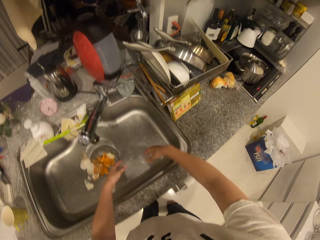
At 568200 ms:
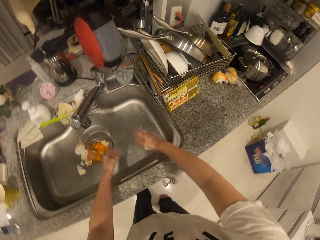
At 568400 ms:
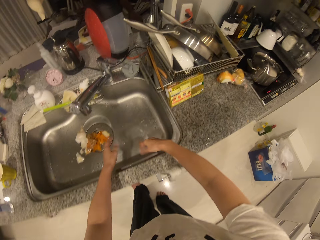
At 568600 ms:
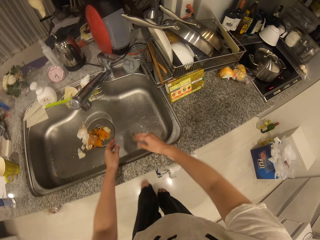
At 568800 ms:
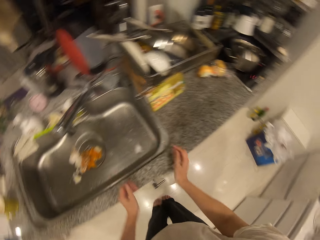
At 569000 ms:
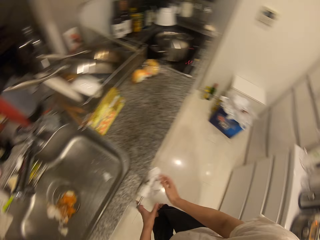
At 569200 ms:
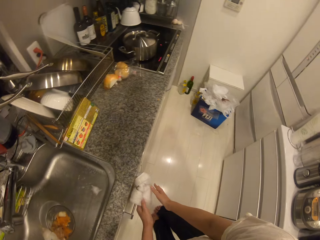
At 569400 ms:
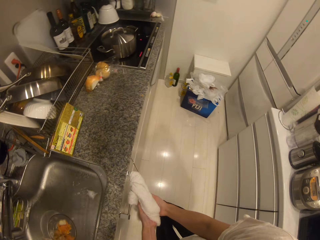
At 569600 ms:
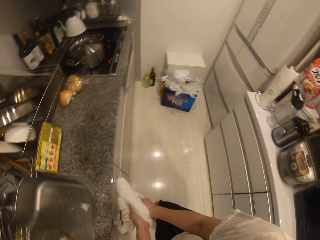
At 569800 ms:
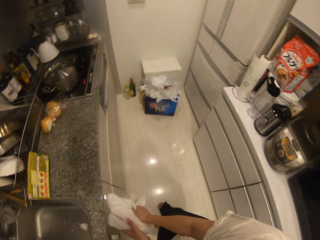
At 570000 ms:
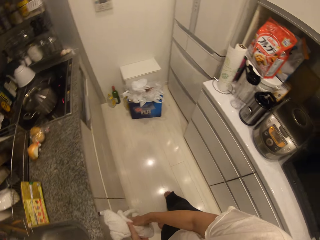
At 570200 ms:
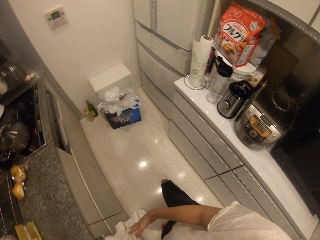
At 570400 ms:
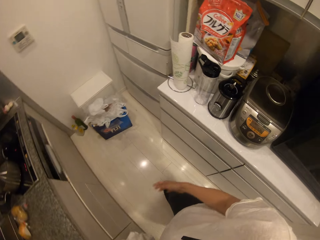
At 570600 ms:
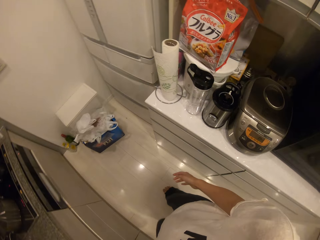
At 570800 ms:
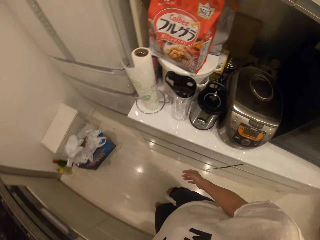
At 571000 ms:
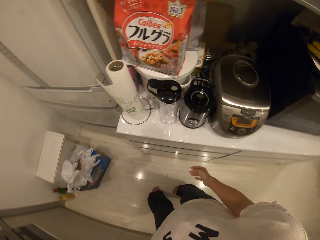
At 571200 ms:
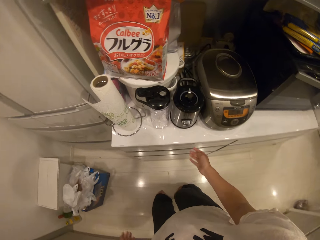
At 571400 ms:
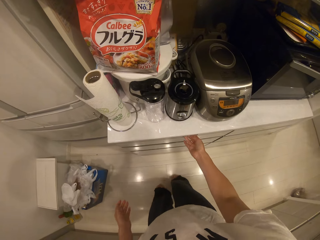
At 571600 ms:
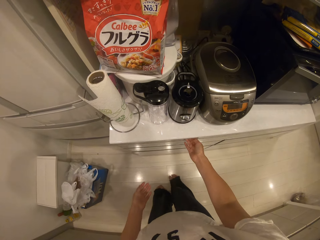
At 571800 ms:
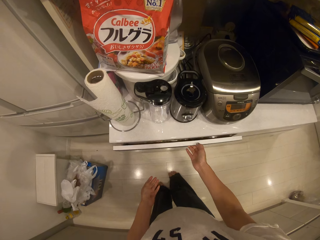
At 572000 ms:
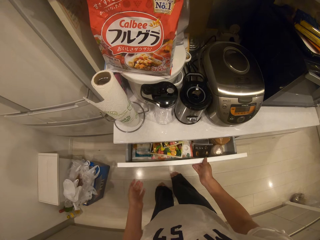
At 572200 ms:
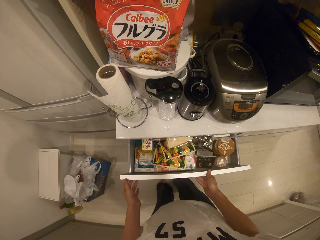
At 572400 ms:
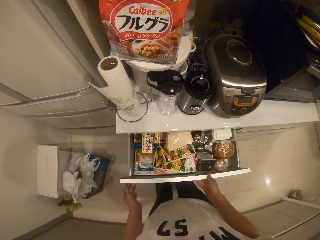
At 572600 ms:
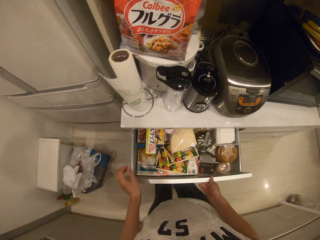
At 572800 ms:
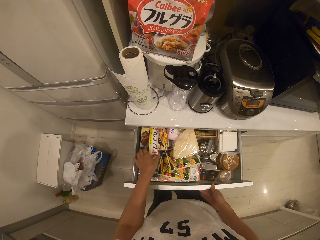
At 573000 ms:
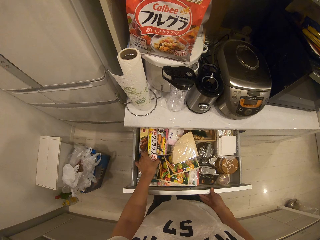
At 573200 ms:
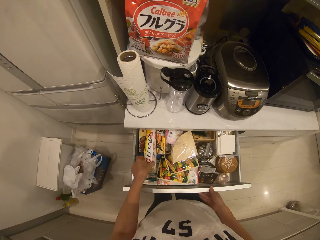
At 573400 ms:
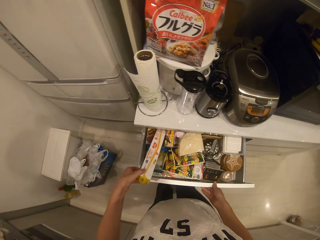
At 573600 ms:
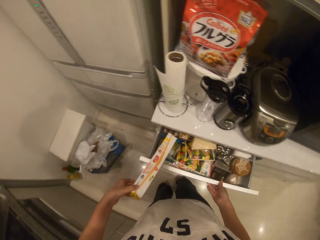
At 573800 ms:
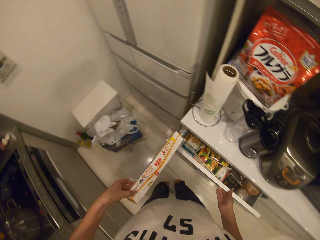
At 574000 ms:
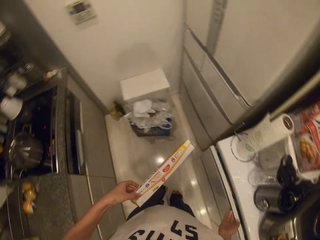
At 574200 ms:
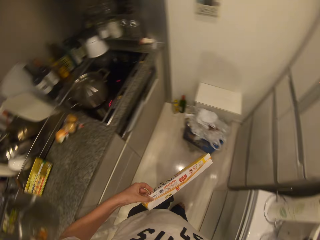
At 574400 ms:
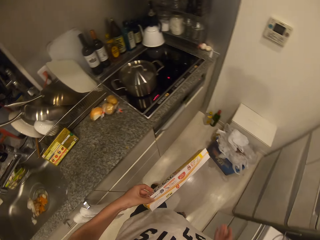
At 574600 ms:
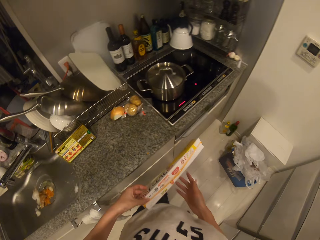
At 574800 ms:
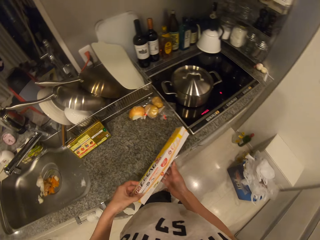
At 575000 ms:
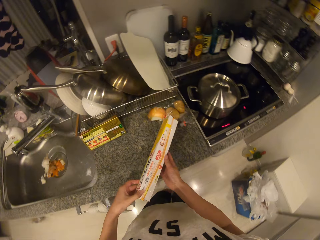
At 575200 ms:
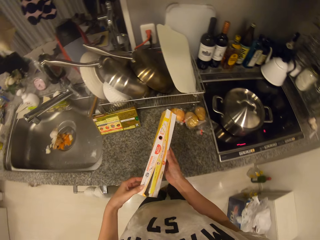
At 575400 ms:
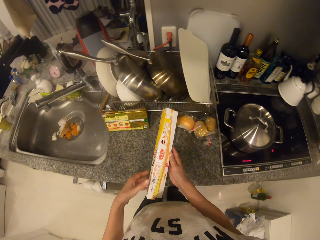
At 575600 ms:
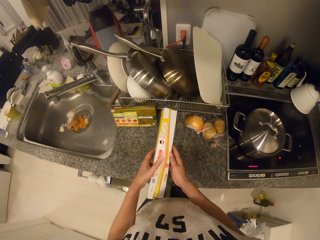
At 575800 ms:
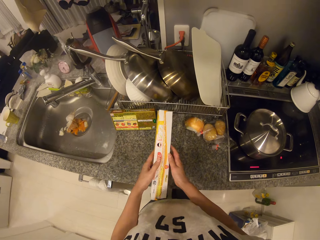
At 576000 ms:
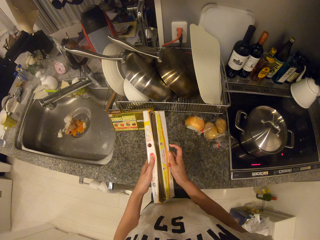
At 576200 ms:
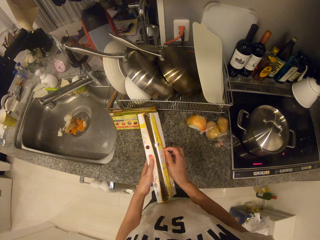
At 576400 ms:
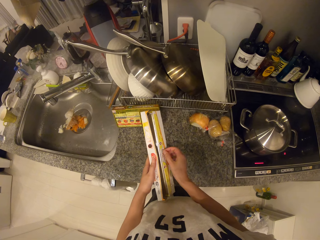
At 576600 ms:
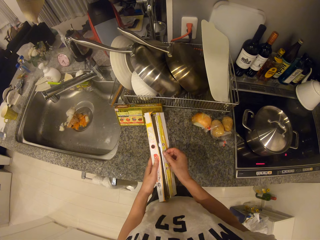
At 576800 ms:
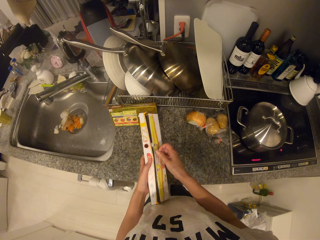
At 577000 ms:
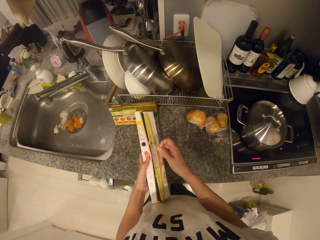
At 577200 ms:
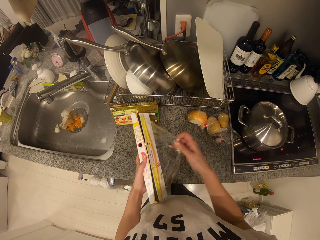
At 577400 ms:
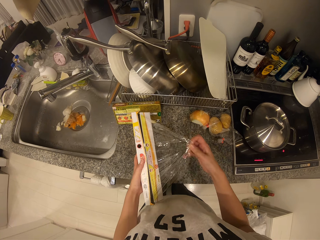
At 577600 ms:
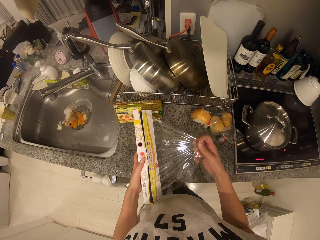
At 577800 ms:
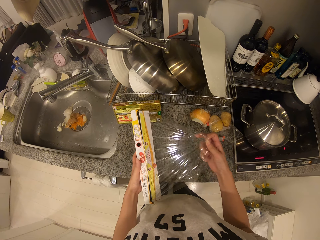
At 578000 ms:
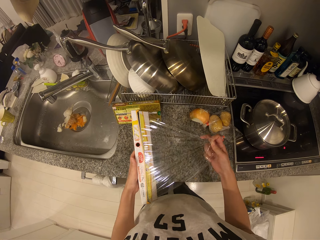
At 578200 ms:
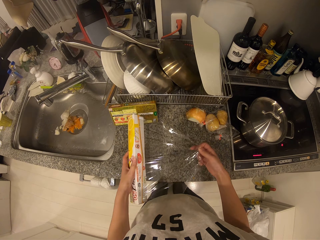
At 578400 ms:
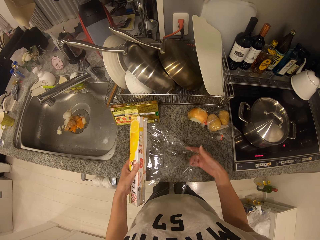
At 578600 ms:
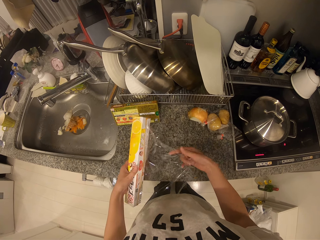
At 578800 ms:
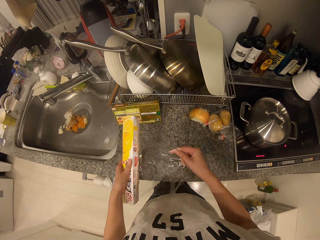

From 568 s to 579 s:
The camera wearer turns off the sink faucet with his right hand. He shakes hands. He takes a towel, cleans his hands with a napkin and dries his hands. He walks towards the drawer. He opens the drawer or cabinet with his right hand. He picks up a pack of polythene or cling film from the cabinet with his left hand. He closes the cabinet with his right hand. He holds the cling film. He walks towards the sink. He opens the pack with his hands. He pulls out polythene from the pack with his right hand. He cuts the polythene from the pack with his hands.

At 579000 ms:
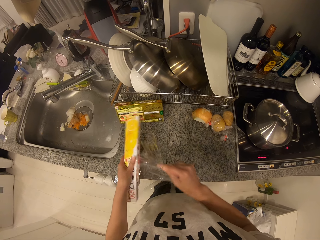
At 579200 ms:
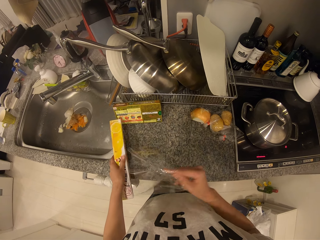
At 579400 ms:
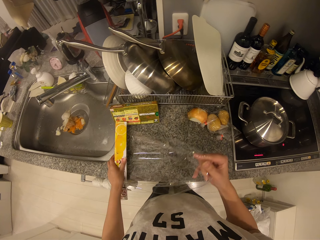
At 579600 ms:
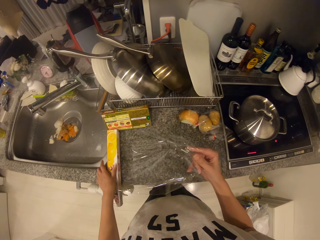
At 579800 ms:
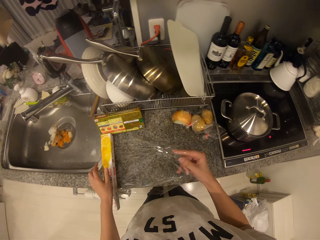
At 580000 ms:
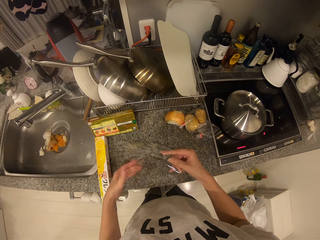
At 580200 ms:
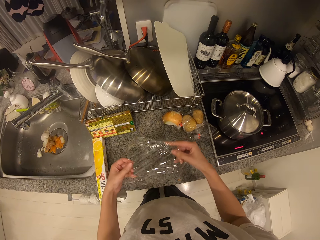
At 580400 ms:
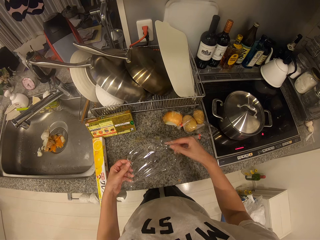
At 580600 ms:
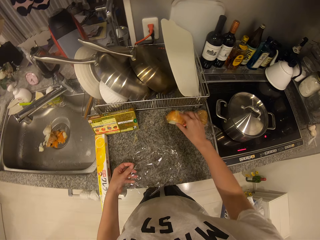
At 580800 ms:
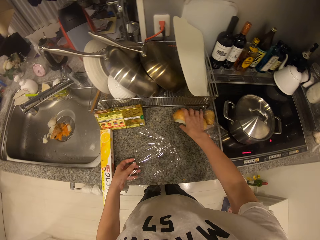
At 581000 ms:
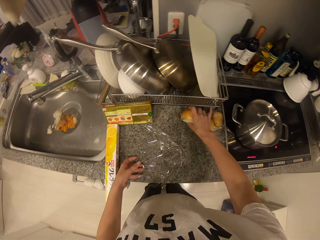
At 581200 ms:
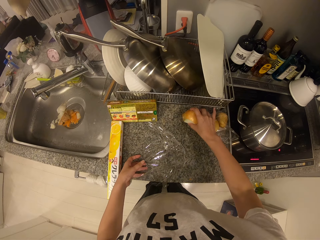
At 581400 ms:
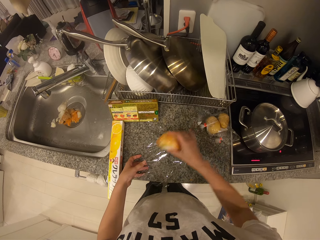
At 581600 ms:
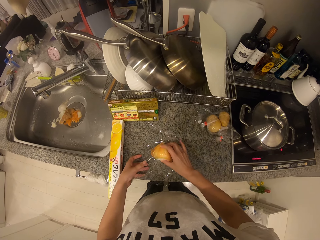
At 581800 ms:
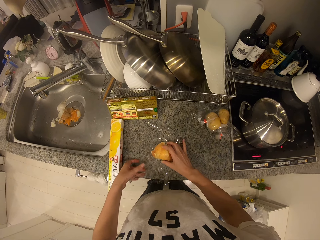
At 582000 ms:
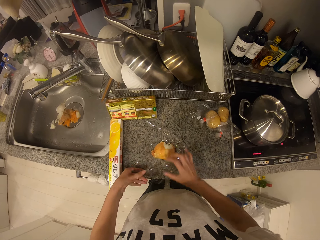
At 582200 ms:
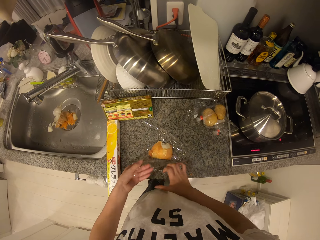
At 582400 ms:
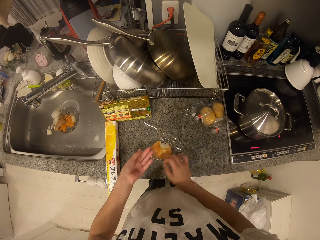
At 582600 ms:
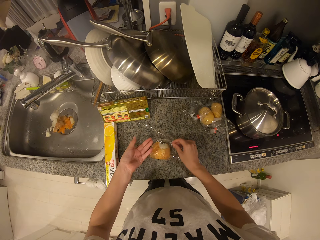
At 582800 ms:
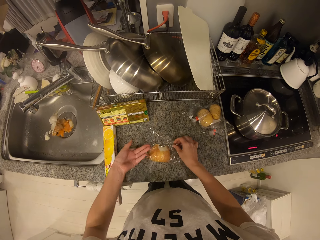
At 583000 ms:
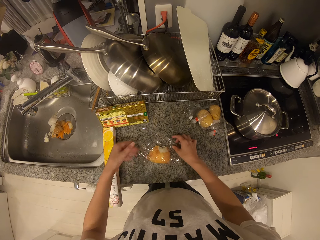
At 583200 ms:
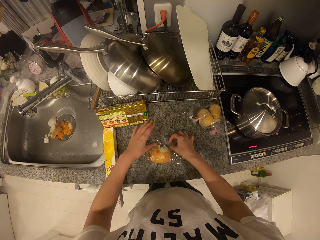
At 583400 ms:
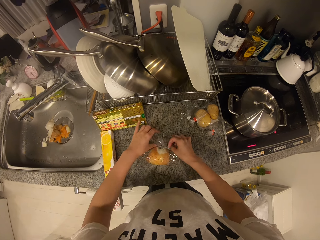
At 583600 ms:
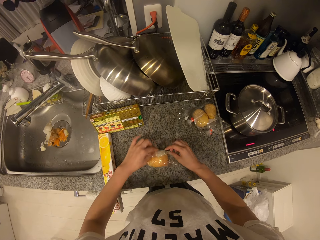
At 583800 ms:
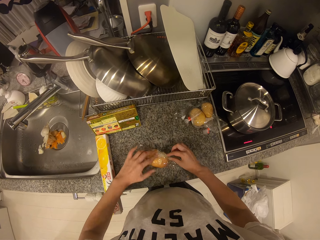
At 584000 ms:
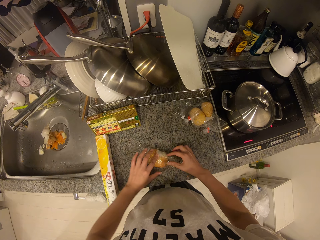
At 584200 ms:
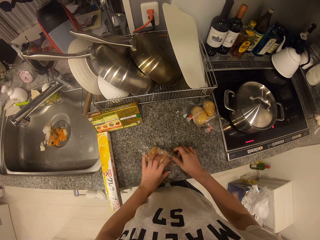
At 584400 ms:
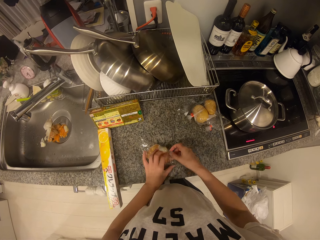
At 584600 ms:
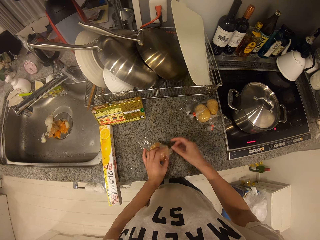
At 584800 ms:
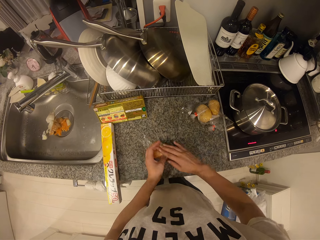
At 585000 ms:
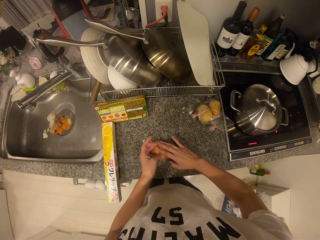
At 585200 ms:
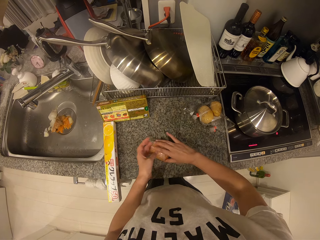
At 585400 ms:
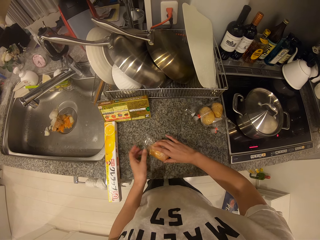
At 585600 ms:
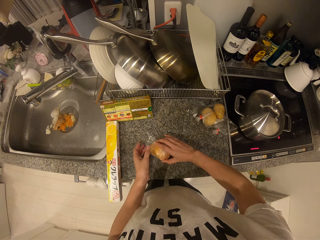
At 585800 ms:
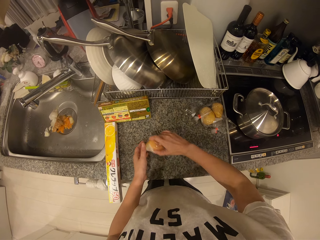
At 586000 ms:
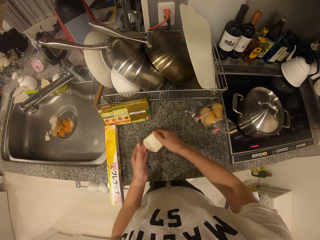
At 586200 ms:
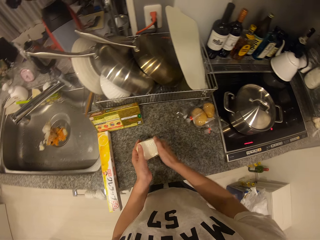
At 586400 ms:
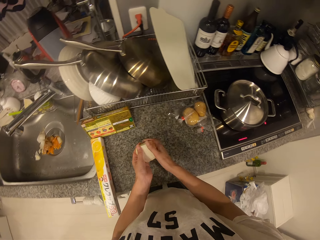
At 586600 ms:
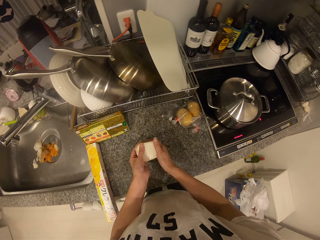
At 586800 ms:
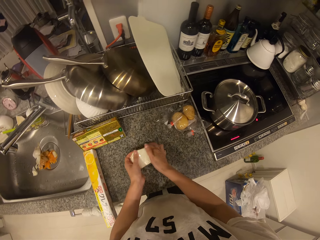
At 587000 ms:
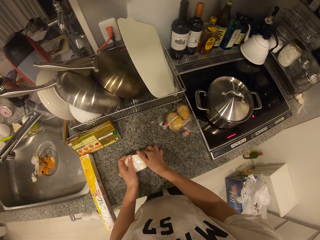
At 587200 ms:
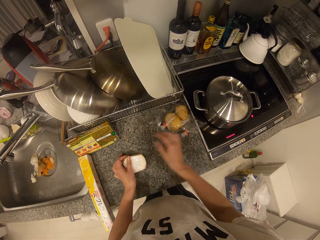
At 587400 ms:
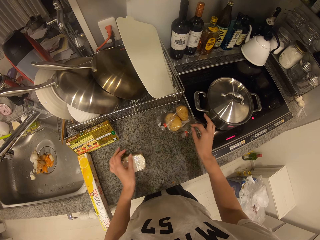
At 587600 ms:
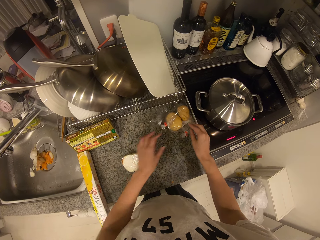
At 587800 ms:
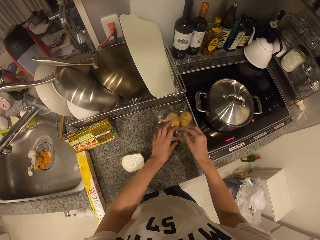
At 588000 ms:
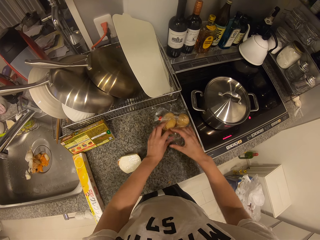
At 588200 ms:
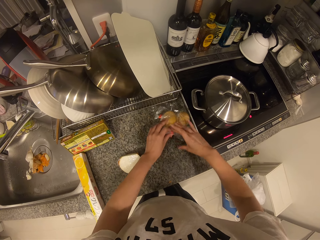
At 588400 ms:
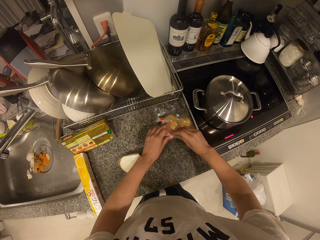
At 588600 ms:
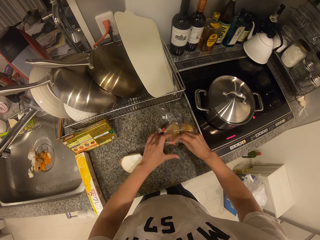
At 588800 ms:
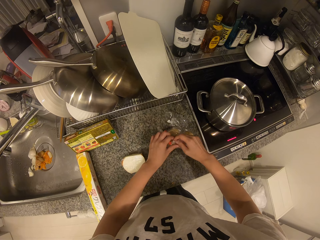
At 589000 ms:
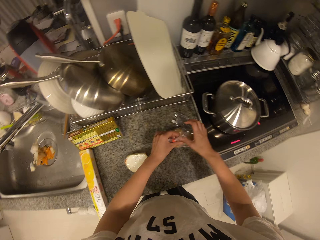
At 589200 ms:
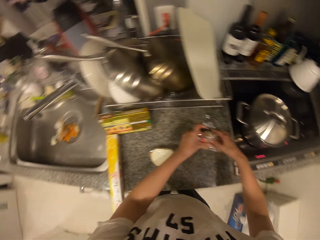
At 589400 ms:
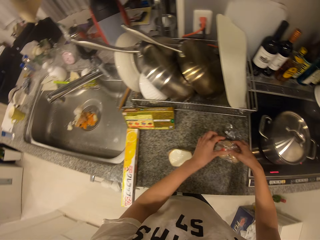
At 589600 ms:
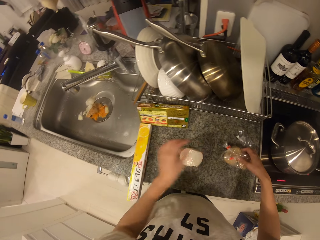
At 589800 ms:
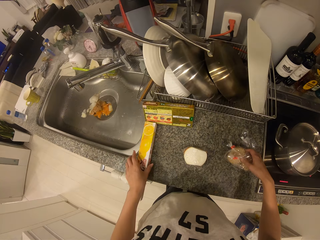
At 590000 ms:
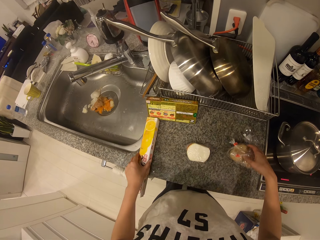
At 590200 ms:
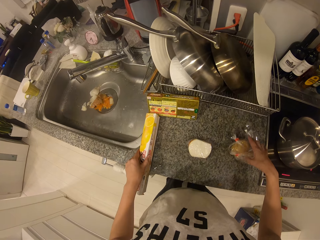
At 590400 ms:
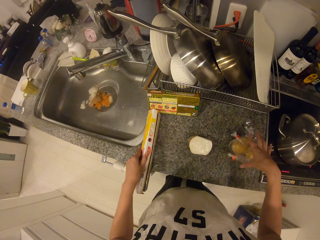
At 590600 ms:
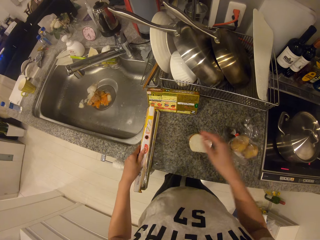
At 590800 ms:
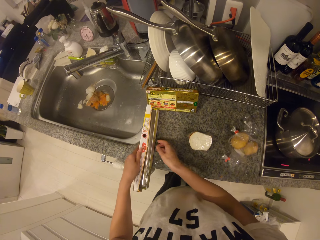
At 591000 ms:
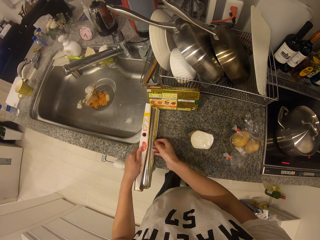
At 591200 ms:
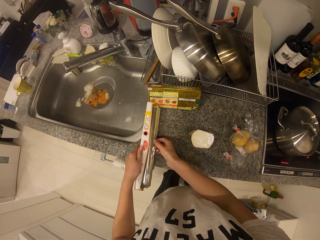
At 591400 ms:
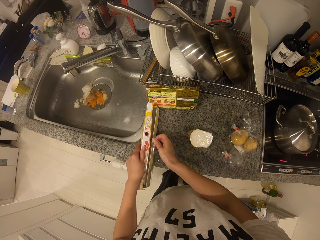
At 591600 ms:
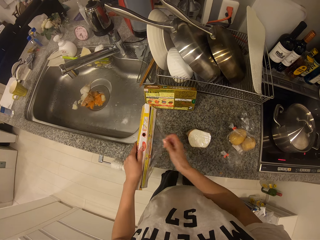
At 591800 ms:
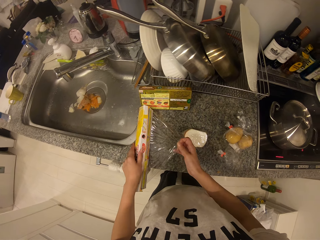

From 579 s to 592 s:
The camera wearer drops the pack on the table with his left hand. He places the cling film on the countertop. He picks up an onion or pears from the table with his right hand. He drops the onion on the polythene on the table with his right hand. He wraps the polythene around the onion with his hands. He turns the pears, puts the pears on the countertop. He adjusts a nylon of snacks on the table with his hands. He touches the pears. He is wrapping the other pears. He takes the cling film. He opens the pack of polythene on the table with his left hand. He turns the cling film. He cuts the polythene from the pack with his hands.
